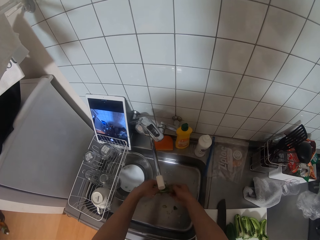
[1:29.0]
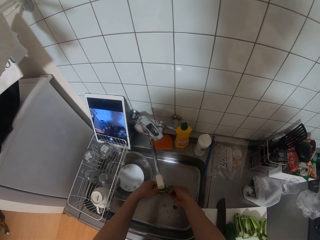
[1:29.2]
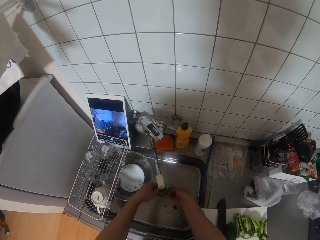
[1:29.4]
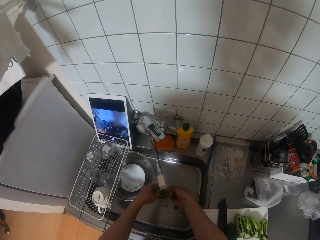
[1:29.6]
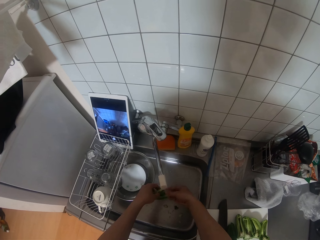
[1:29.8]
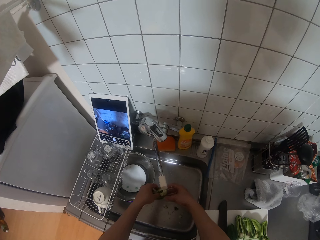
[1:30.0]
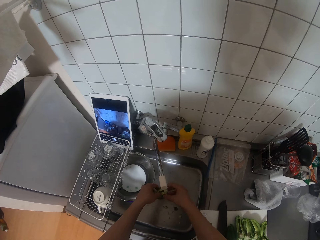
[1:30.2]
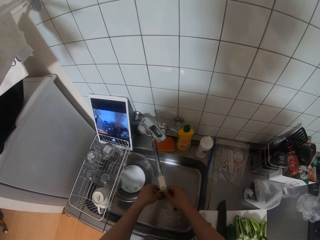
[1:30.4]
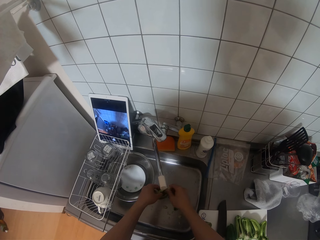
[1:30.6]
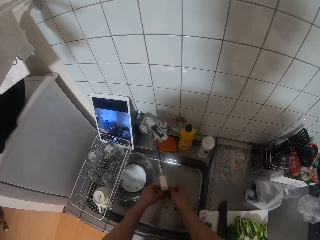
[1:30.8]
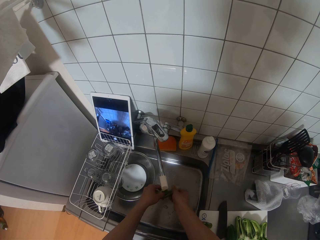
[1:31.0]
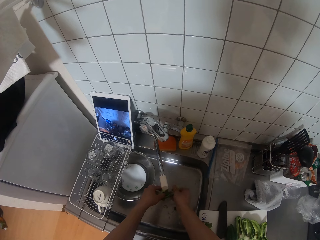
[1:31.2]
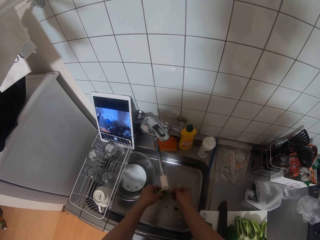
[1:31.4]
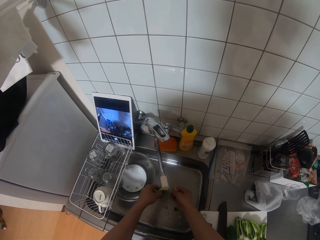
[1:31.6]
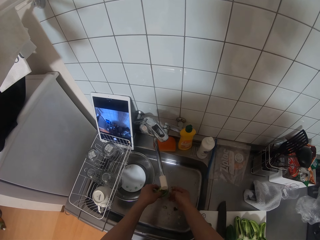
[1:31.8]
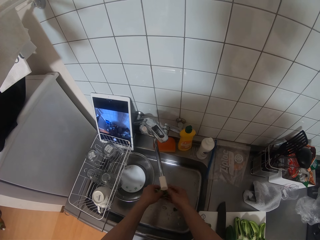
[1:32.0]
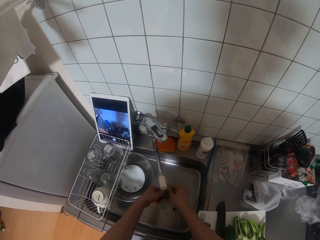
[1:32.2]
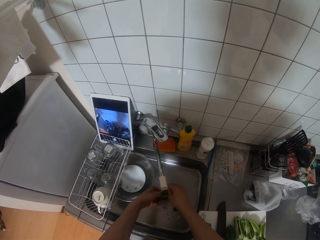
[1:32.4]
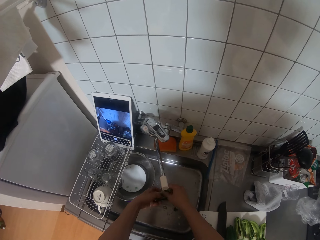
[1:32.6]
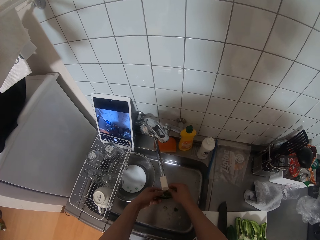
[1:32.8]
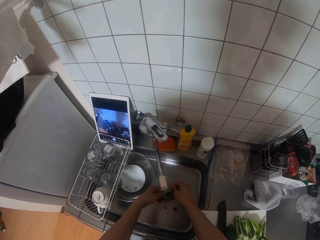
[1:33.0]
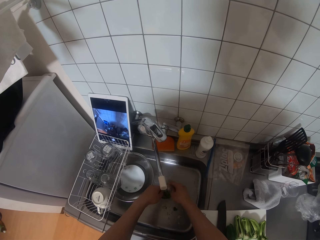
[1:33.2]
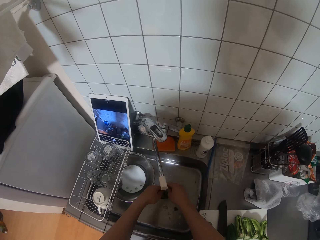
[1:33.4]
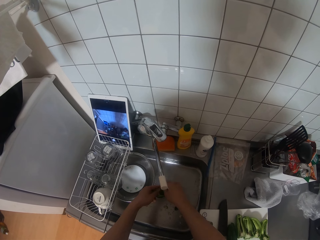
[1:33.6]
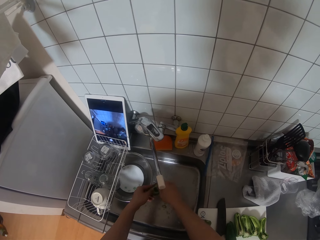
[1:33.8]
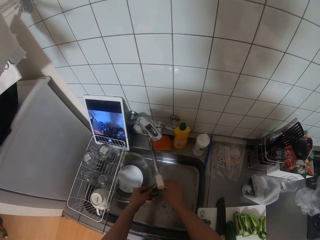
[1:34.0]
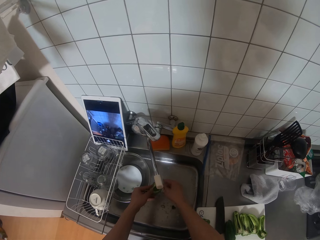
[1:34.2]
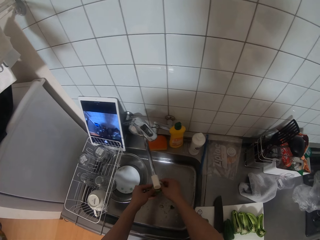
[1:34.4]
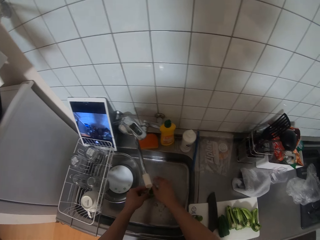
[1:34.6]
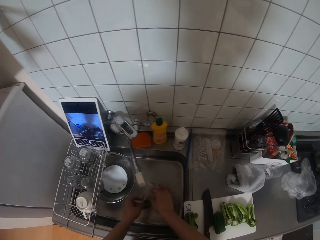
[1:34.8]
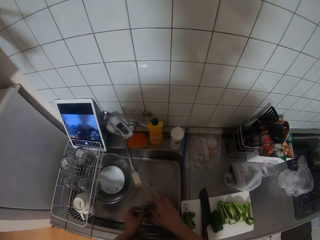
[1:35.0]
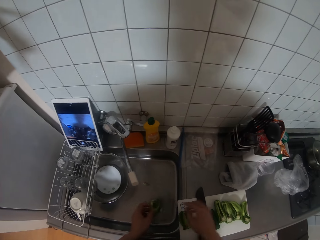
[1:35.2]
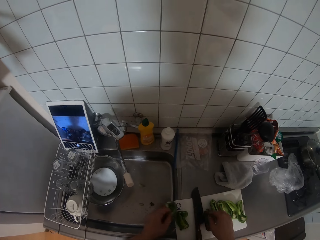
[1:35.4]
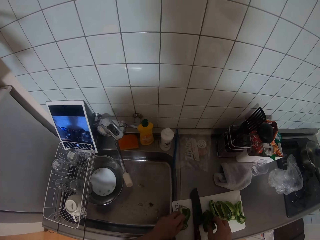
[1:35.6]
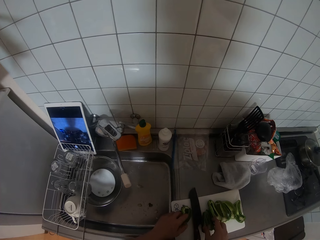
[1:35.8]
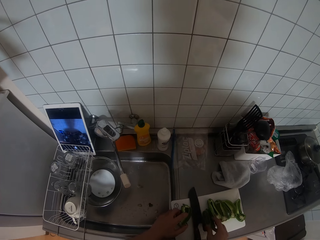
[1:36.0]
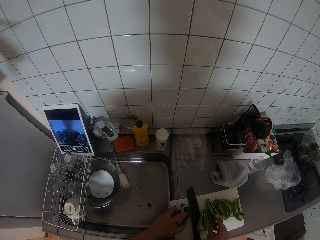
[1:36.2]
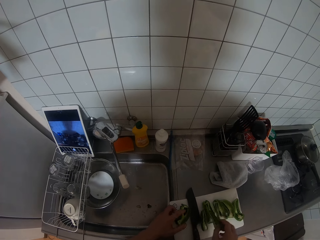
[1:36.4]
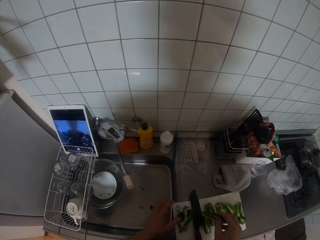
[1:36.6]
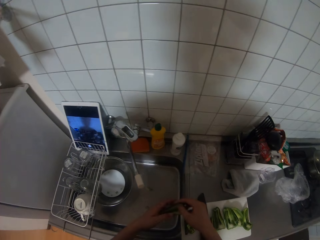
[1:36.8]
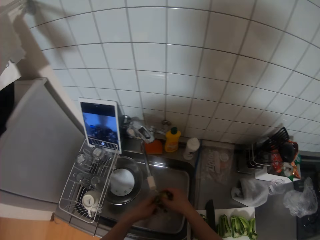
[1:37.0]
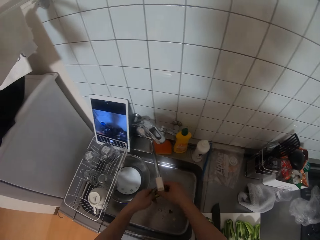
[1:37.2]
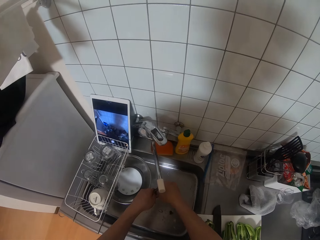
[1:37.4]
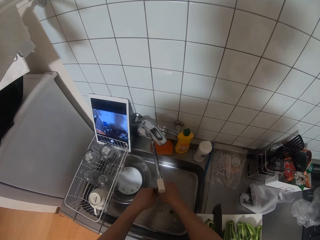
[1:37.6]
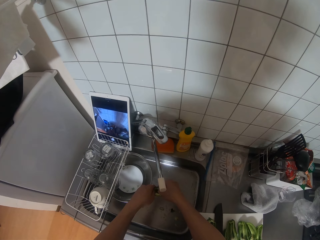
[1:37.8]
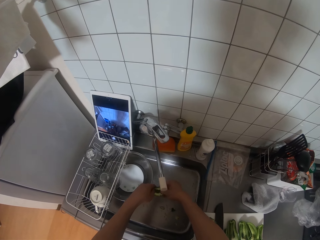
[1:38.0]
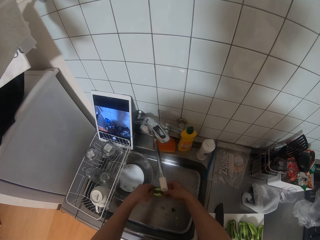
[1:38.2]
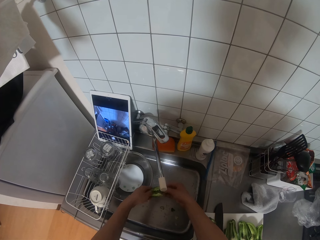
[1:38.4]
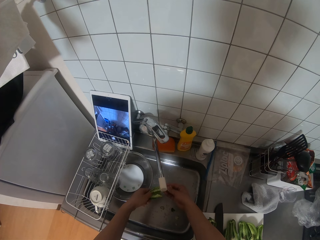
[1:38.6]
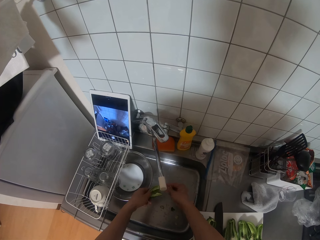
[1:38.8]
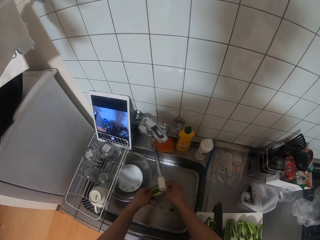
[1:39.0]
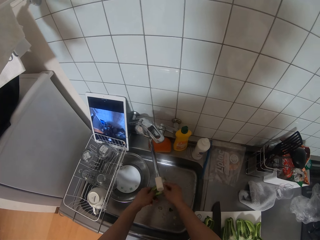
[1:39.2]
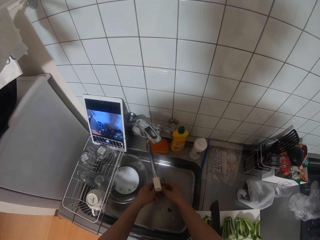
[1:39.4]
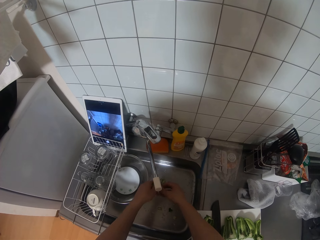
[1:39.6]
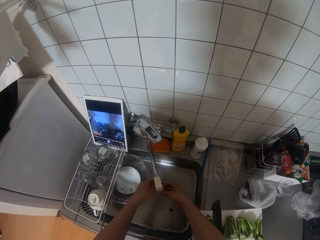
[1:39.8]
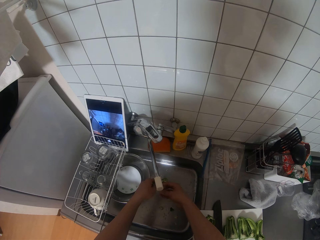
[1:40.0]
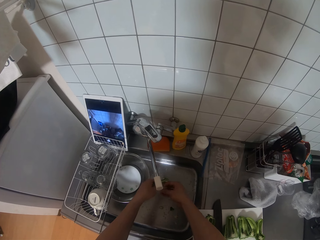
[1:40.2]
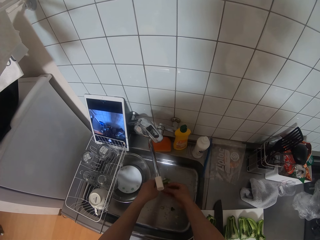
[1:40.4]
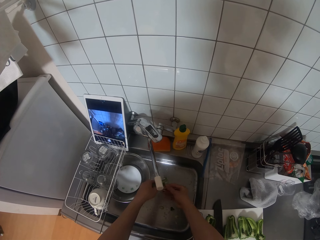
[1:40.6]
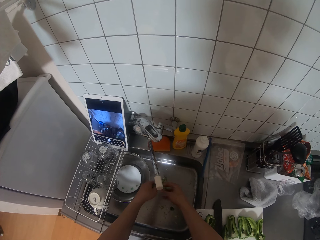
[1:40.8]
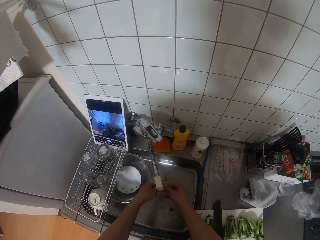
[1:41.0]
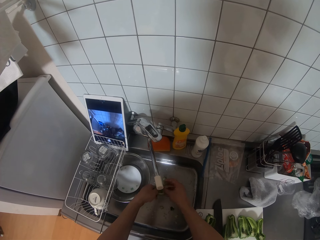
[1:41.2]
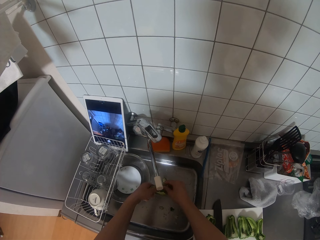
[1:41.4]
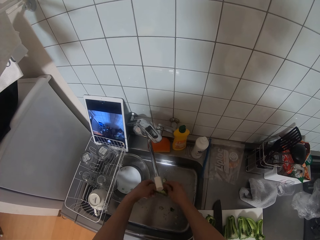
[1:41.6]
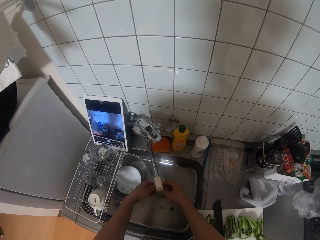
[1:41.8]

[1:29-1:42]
The camera wearer drops the washed pepper seed on the chopping board with her left hand. She picks another pepper seed from the chopping board with her right hand. She washes the pepper seed in her two hands under the tap water in the sink.

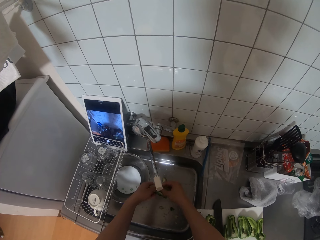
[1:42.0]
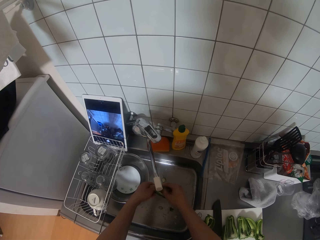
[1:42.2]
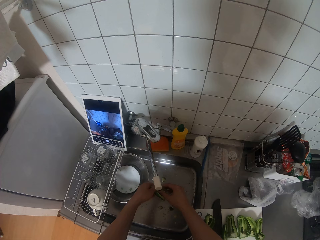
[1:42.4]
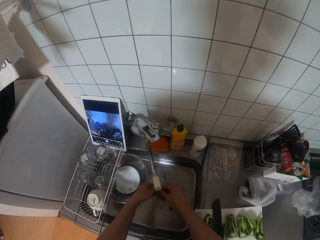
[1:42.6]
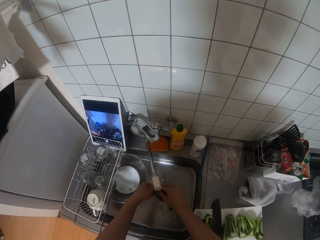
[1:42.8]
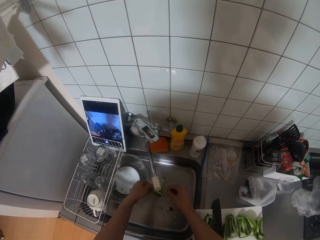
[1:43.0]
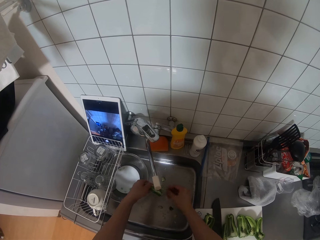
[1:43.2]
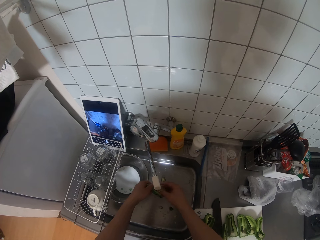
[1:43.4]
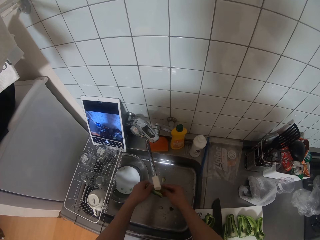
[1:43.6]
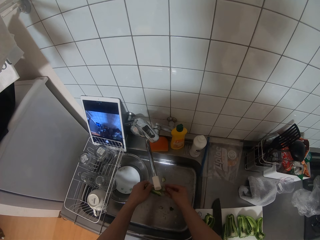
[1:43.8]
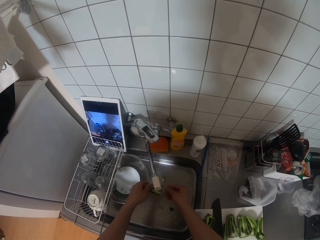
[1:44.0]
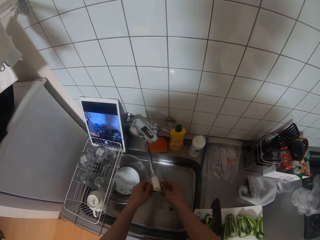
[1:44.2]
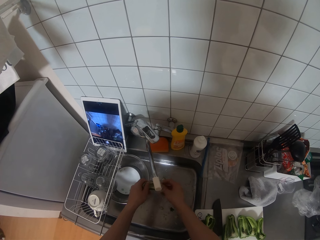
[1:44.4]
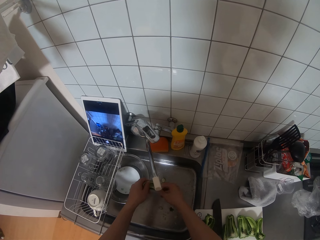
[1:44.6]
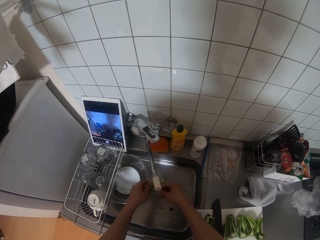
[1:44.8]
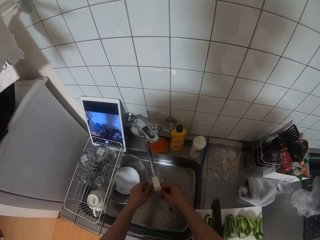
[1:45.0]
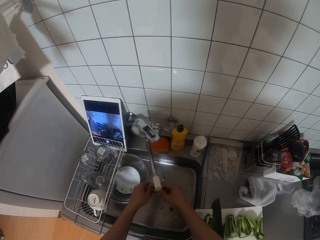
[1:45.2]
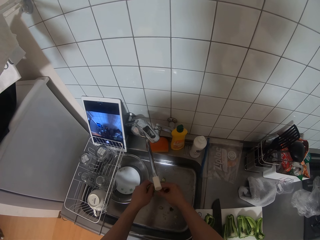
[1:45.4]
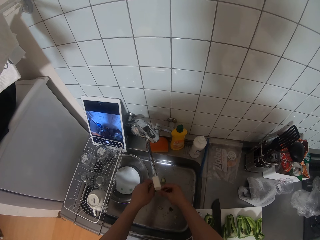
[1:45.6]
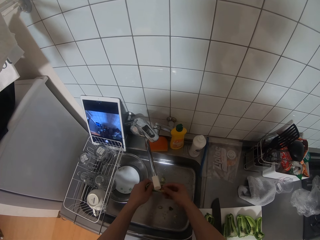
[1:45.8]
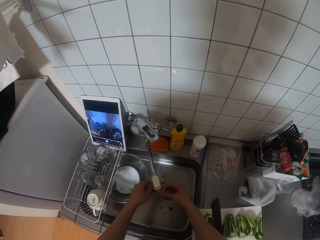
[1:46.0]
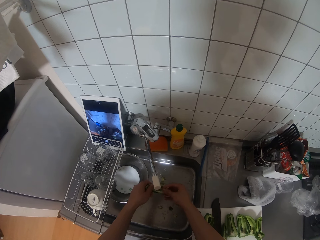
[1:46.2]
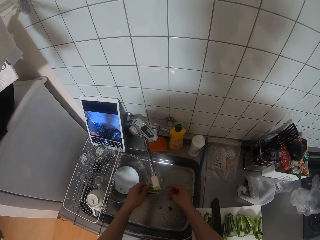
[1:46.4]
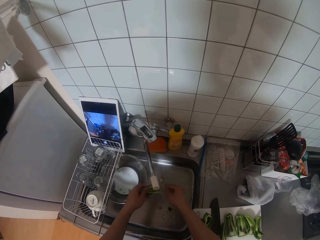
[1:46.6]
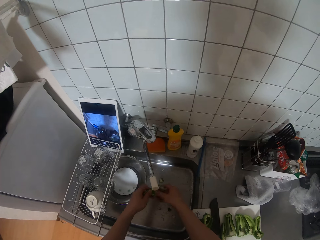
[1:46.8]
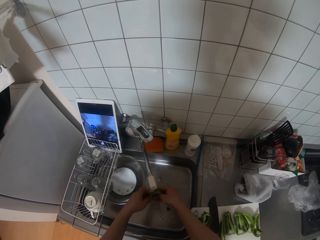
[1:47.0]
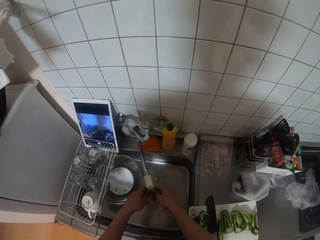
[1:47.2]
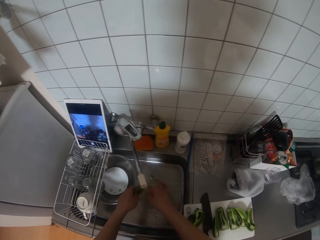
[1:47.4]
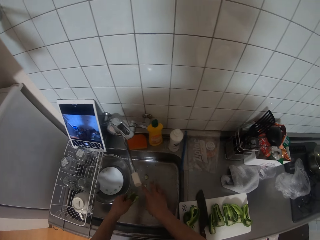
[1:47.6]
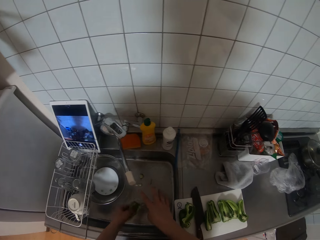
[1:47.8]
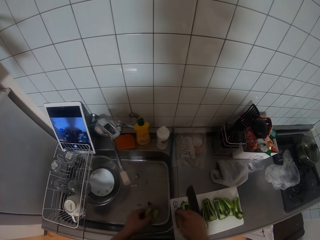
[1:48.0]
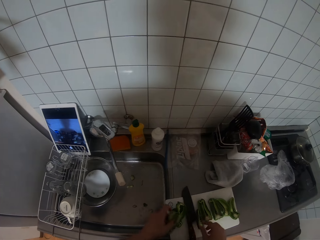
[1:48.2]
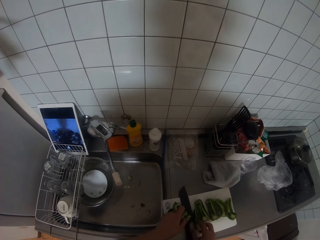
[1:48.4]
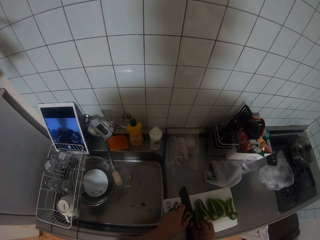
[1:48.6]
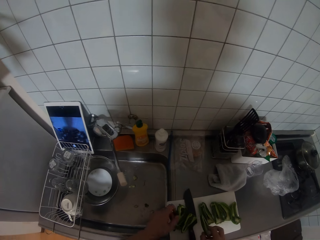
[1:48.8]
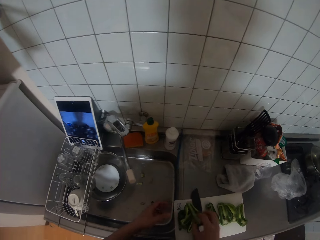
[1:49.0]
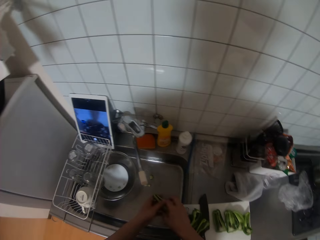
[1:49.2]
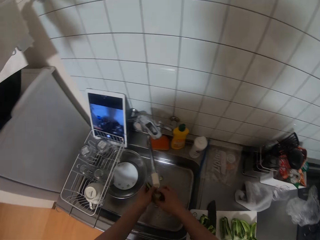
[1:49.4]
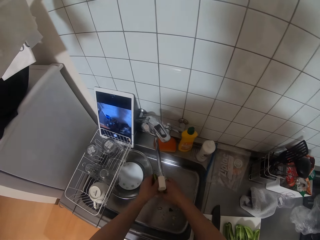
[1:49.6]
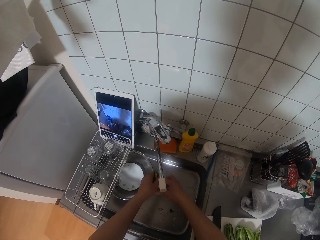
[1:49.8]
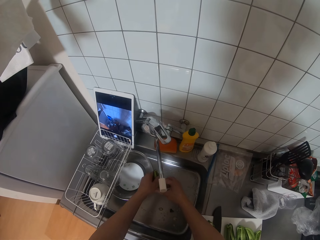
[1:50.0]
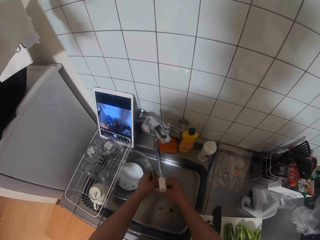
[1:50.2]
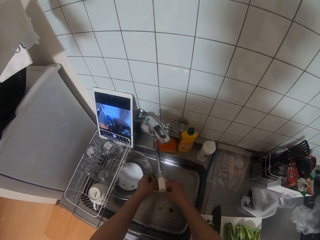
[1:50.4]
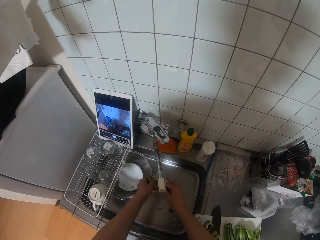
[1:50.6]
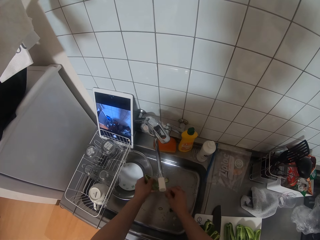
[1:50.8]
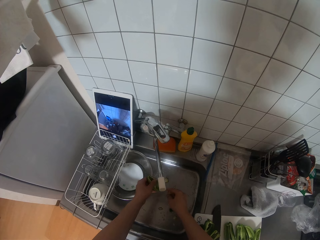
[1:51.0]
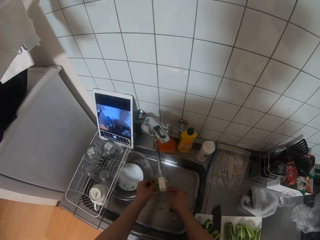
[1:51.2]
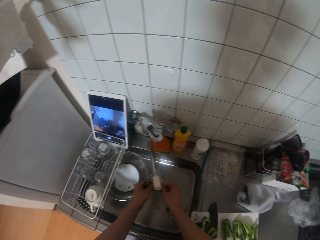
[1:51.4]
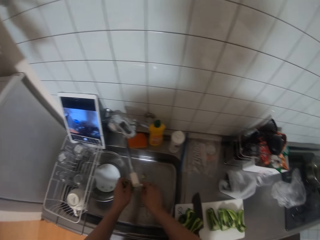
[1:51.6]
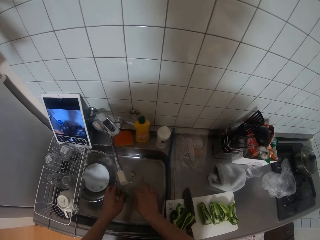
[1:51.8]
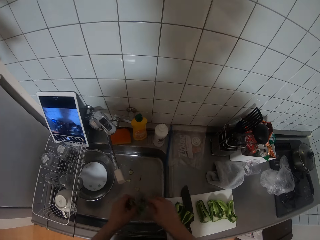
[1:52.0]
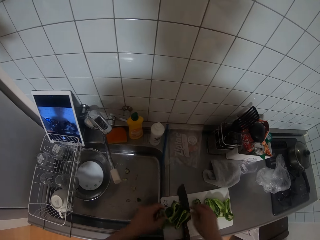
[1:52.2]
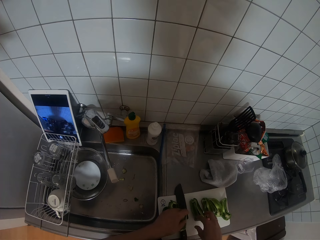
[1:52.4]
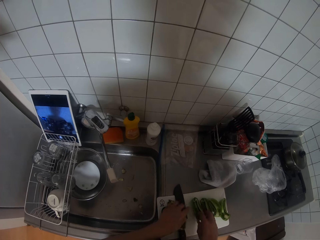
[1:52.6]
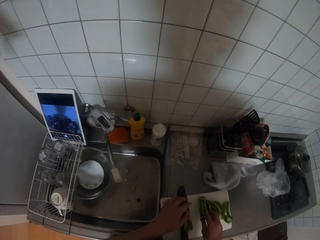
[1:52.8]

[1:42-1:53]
The camera wearer drops the washed pepper seed on the chopping board with her left hand. She picks another pepper seed from the chopping board with her right hand. She washes the pepper seed in her two hands under the tap water in the sink.
